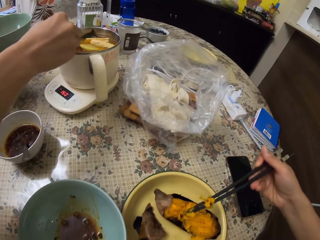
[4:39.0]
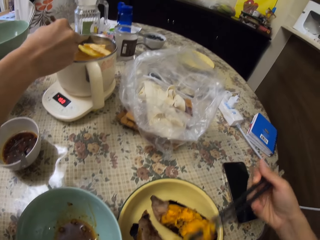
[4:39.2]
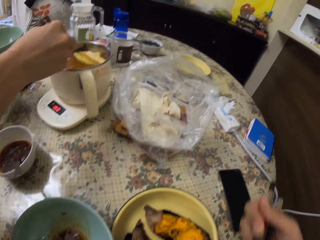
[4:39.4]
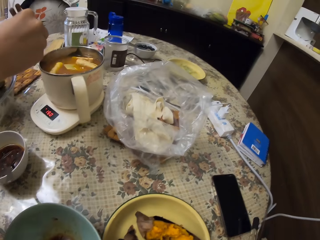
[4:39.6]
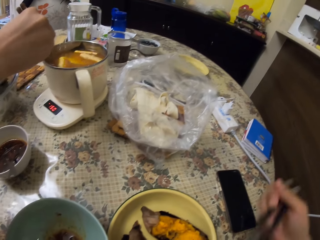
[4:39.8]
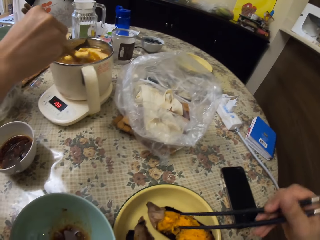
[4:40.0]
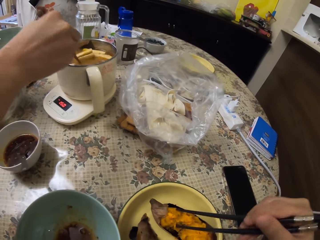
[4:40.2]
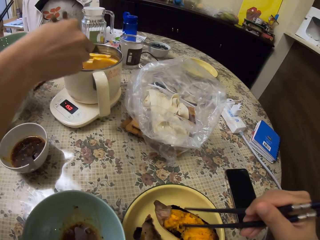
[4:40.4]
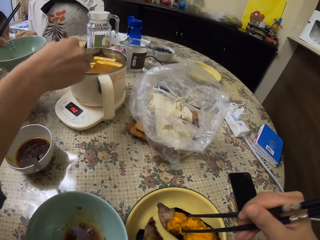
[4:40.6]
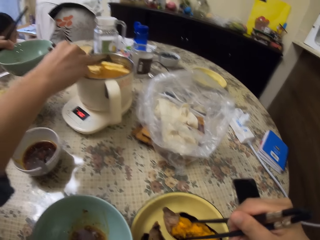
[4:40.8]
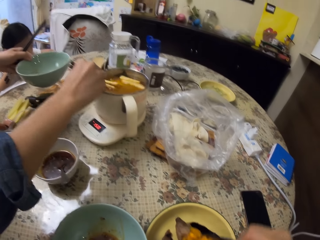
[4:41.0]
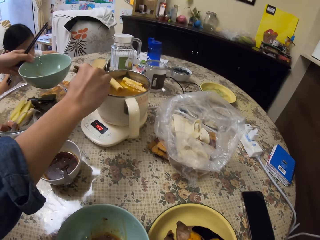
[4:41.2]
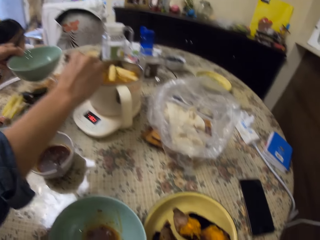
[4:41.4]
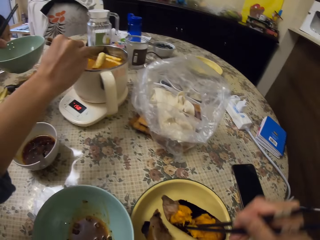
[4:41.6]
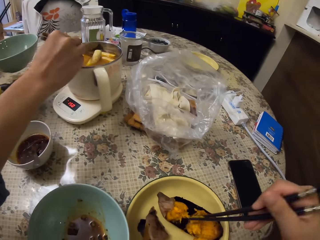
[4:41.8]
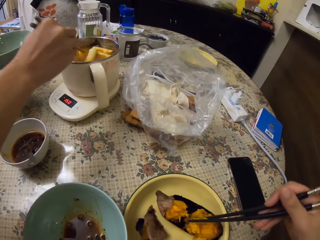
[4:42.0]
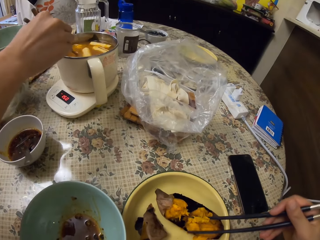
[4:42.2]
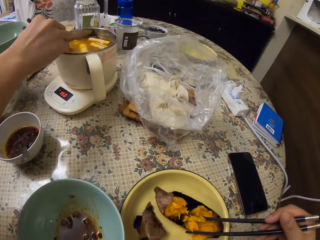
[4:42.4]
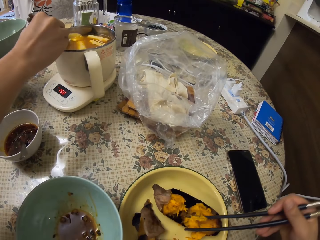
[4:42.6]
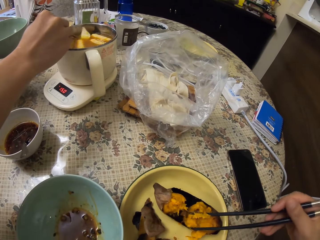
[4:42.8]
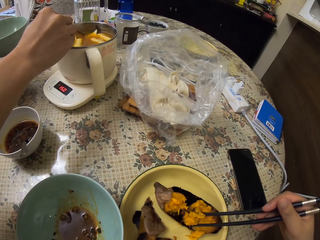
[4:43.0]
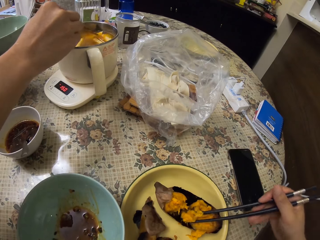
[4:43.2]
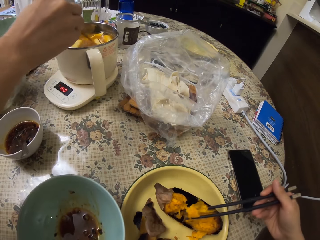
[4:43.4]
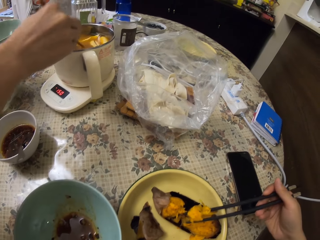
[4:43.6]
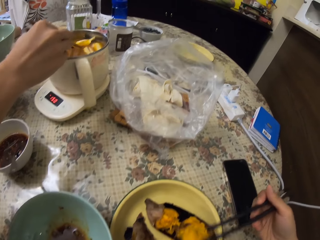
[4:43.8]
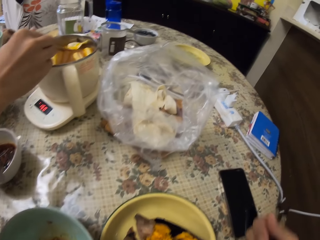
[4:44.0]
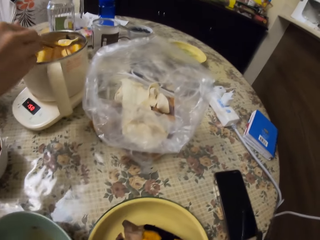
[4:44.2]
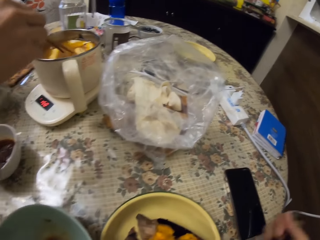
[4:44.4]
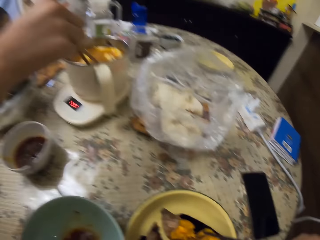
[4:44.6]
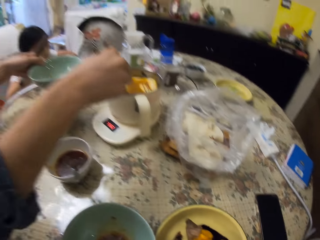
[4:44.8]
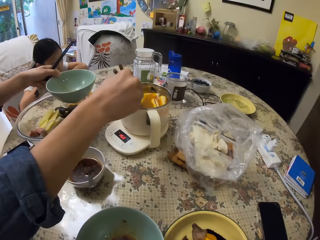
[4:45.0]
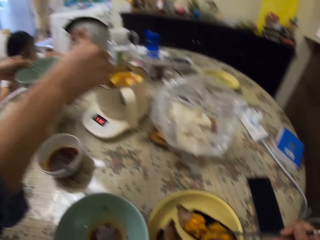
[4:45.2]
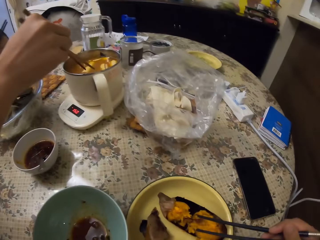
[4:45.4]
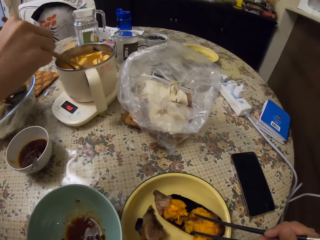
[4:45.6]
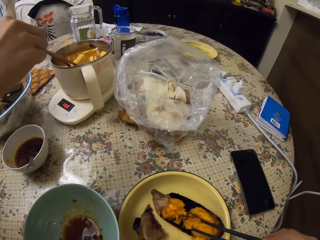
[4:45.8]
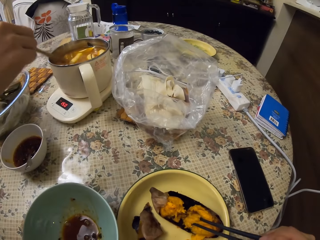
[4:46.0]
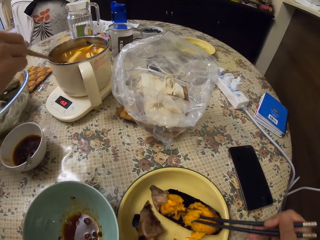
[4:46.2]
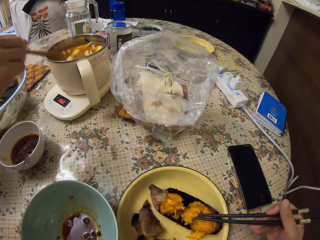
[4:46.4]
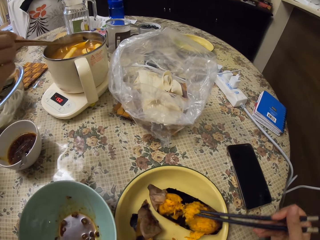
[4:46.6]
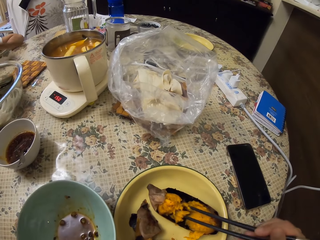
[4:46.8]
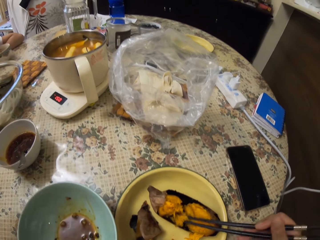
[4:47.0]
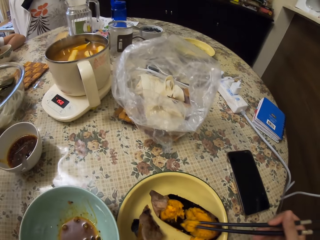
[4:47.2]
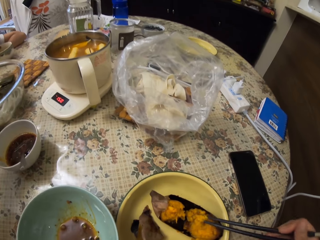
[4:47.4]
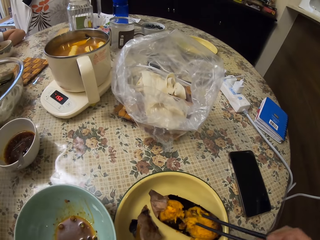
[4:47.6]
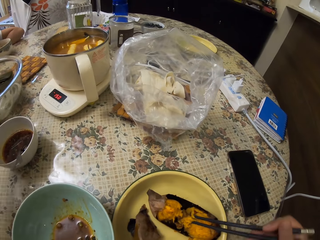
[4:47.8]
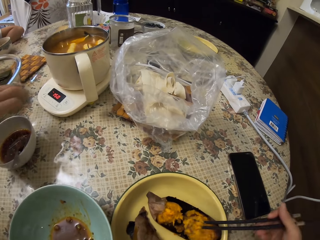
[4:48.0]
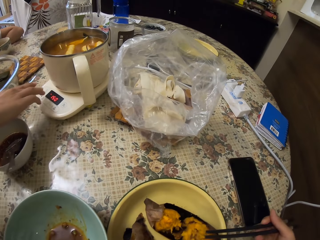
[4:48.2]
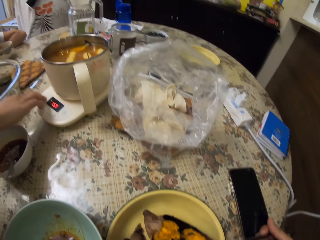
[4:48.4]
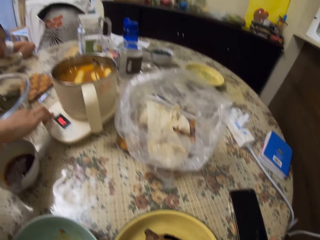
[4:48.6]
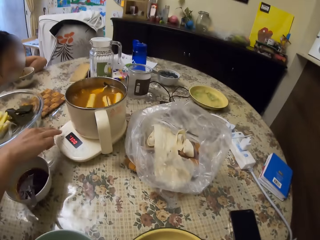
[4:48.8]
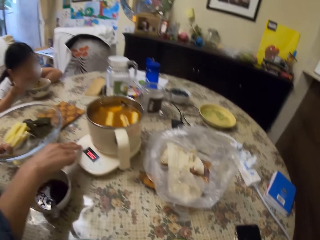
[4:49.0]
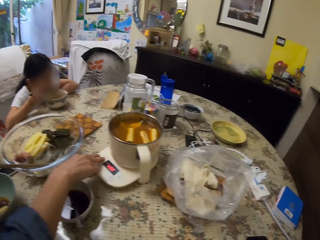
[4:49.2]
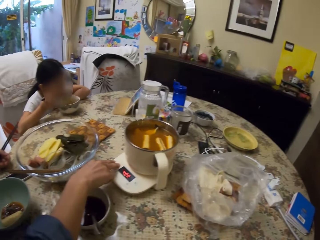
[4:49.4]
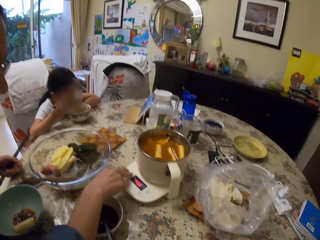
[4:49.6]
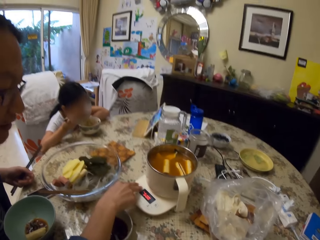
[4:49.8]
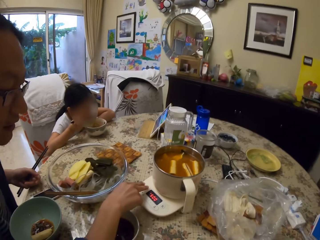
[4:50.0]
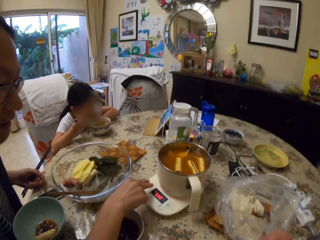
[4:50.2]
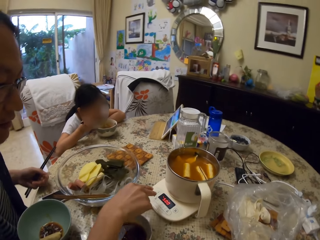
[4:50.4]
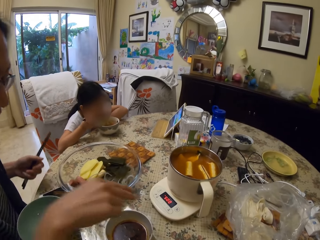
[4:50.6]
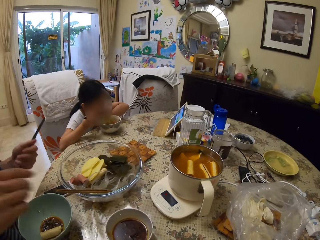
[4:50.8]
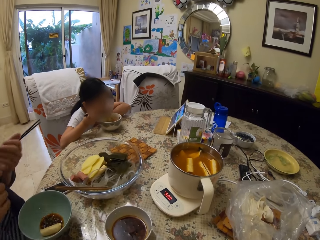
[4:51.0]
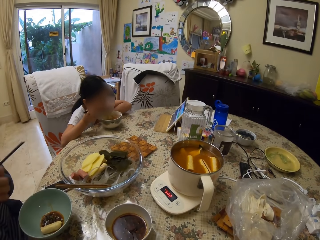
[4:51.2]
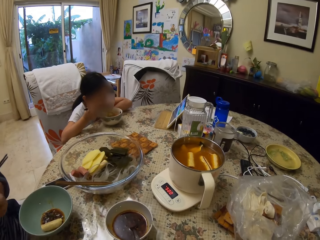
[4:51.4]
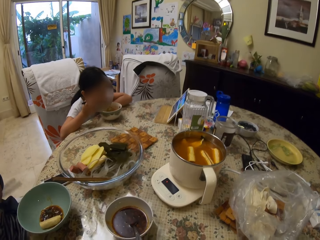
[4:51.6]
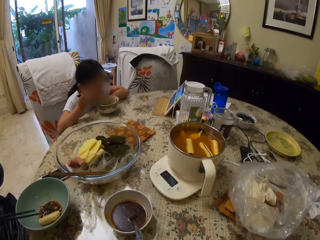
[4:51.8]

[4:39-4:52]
The camera wearer puts the eggplant in the mouth. A girl looks around. The camera wearer picks the eggplant with chopsticks. A person stirs something. The girl looks around. The camera wearer puts the eggplant in the mouth. The girl looks around. A man hits a pot with chopsticks. The camera wearer scoops the eggplant with the chopsticks. The girl looks around. The camera wearer turns the food. The man operates something. The person eats at the table. The camera wearer puts the eggplant in the mouth. Another person presses the heater. The camera wearer looks around. They move the chopsticks. The man picks chopsticks with the other hand.

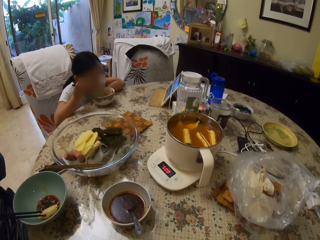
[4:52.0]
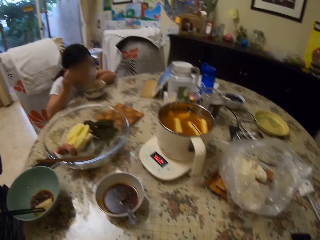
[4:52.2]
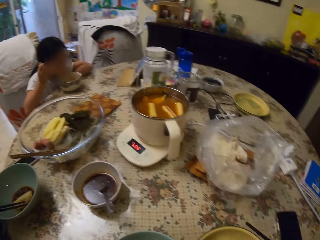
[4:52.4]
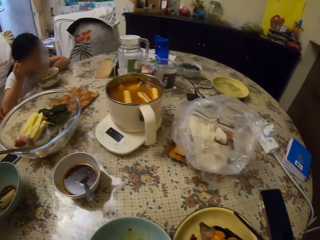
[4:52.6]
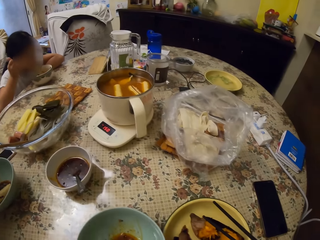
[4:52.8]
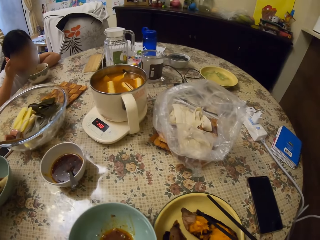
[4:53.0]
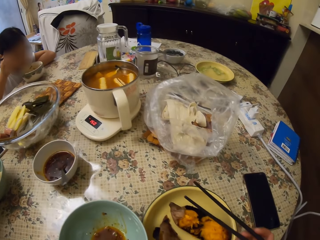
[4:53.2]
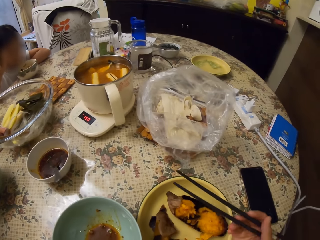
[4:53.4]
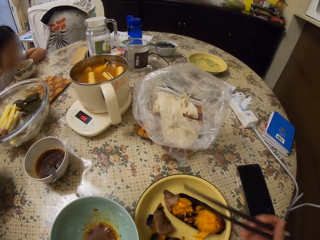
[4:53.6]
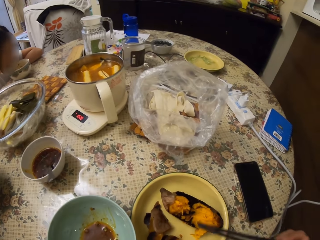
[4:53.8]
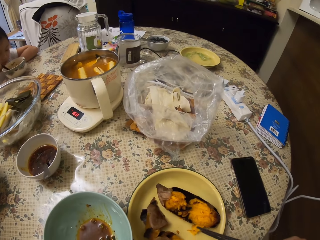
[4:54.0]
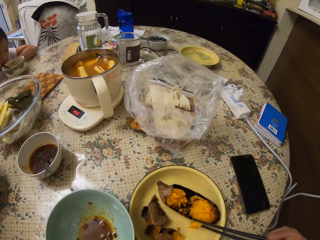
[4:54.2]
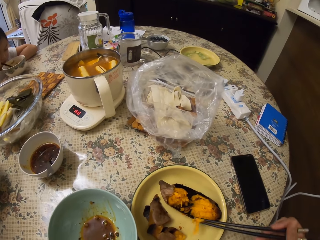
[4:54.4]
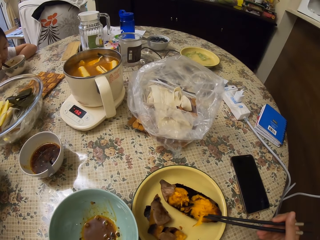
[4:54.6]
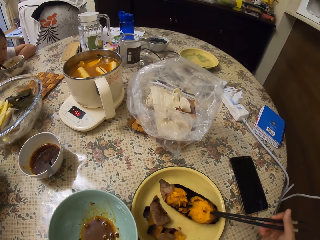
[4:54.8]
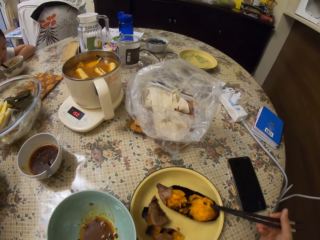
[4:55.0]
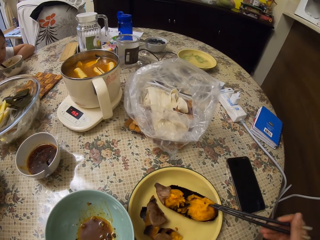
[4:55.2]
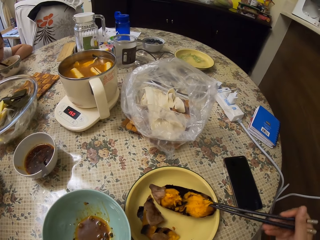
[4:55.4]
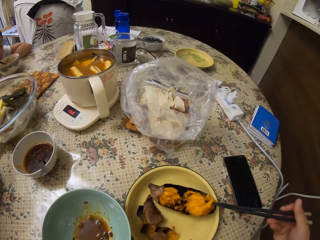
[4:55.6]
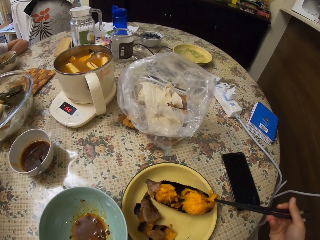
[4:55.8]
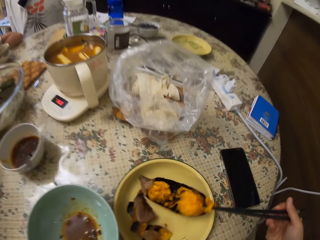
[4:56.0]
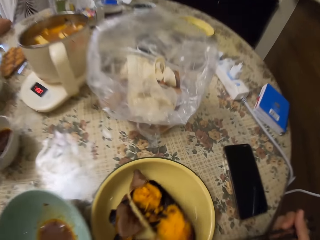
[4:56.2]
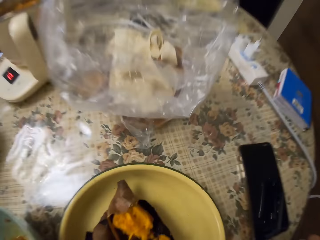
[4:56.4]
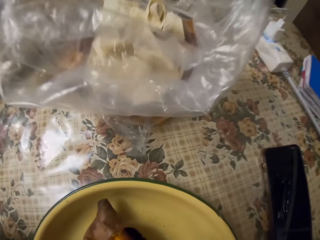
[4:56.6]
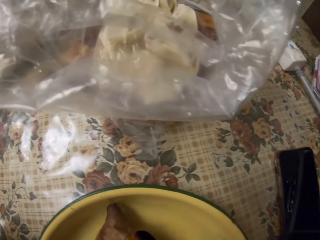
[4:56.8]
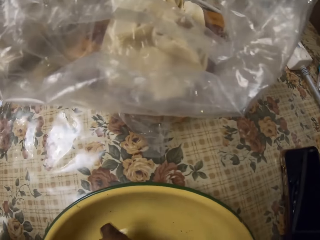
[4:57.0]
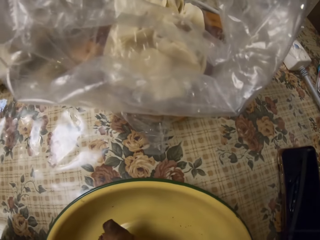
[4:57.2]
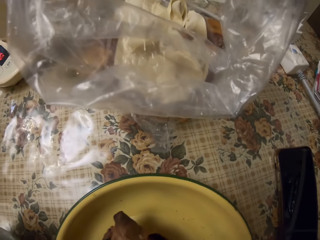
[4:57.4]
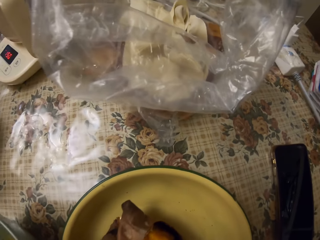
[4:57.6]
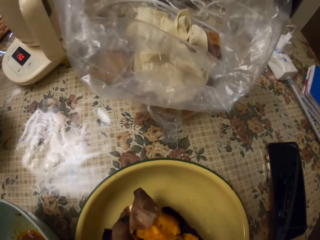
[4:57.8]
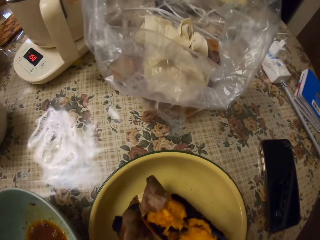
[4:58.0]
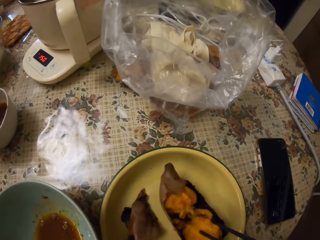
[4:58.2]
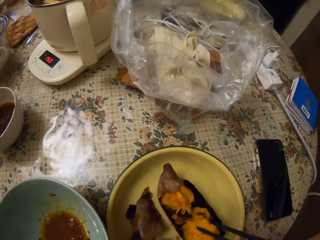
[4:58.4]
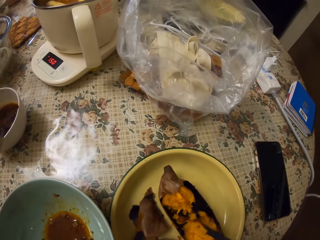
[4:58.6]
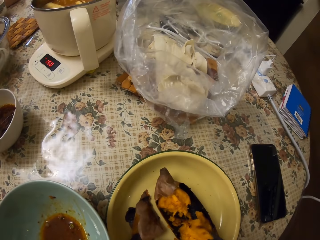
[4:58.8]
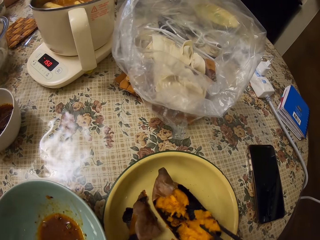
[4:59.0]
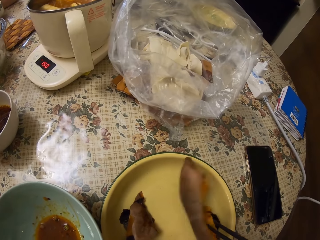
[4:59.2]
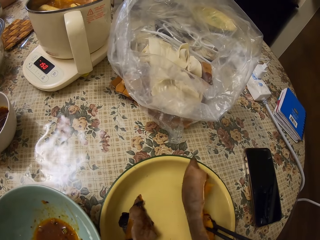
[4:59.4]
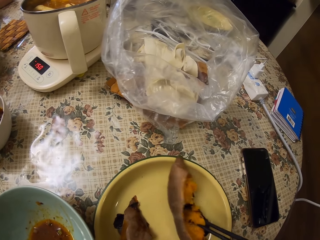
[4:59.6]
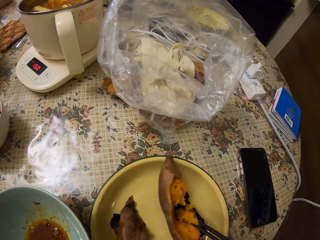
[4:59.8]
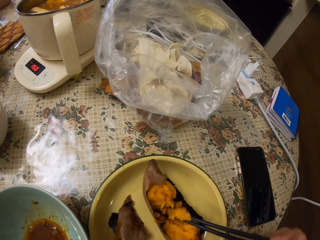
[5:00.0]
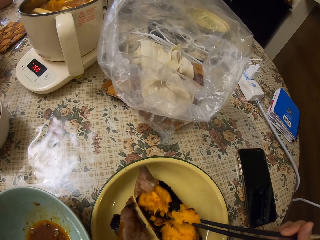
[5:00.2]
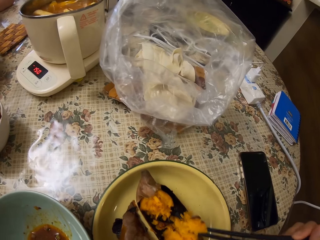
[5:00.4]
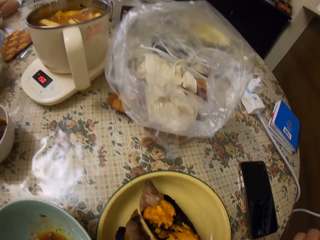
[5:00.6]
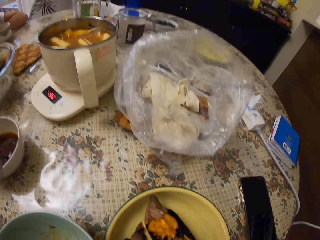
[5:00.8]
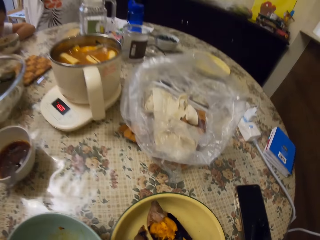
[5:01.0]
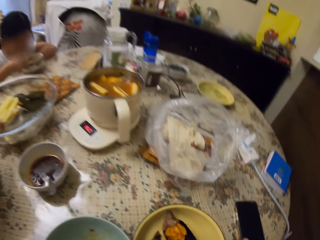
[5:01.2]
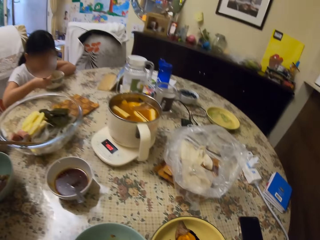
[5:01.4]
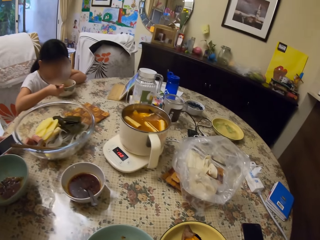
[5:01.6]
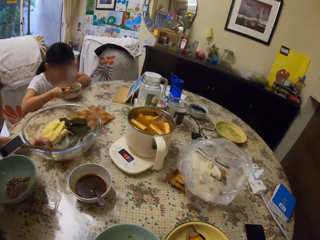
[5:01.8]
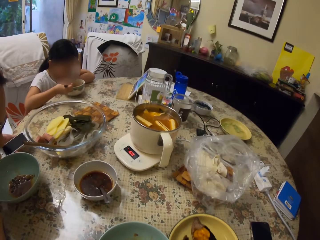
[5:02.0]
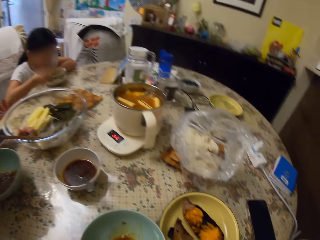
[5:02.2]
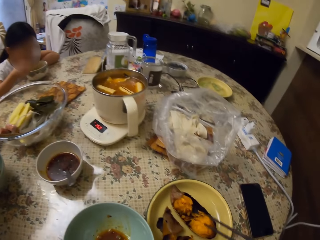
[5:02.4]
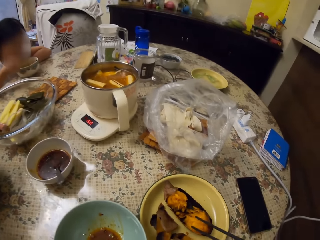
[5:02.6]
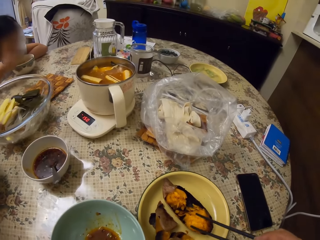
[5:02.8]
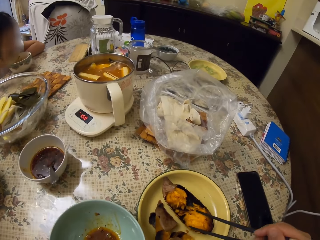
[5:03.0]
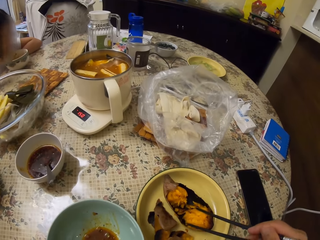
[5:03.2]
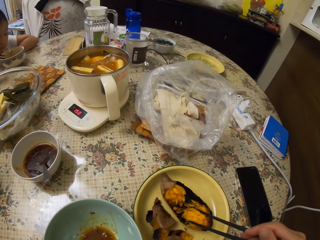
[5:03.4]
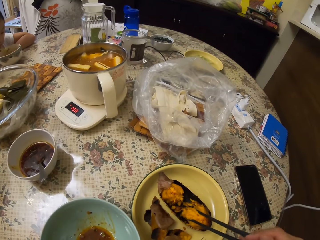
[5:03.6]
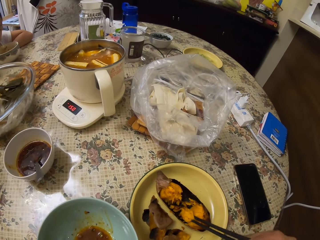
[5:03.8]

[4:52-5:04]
The camera wearer looks around. A man stirs something in a bowl with chopsticks. A girl moves something in a bowl with chopsticks. The camera wearer moves the dish of food on the table. They scoop the eggplant with chopsticks. They put the eggplant in the mouth using the chopsticks. They scoop the eggplant with the chopsticks. The girl puts a hand on the table. The camera wearer puts the eggplant in the mouth. The man holds a mobile phone. The camera wearer looks around. The girl holds chopsticks. The camera wearer scoops the eggplant with the chopsticks.
